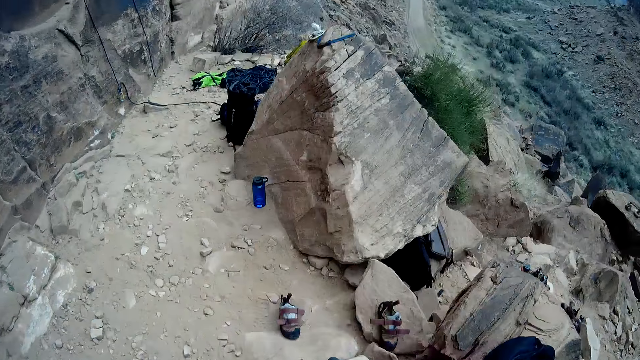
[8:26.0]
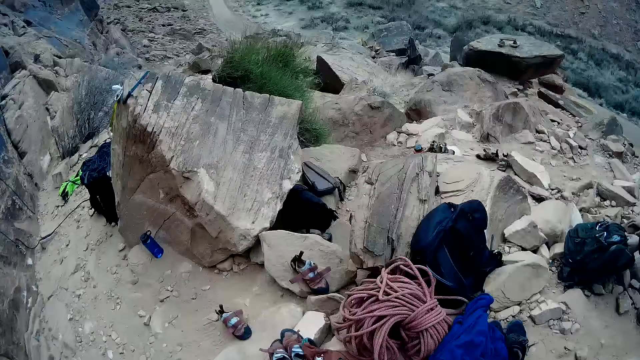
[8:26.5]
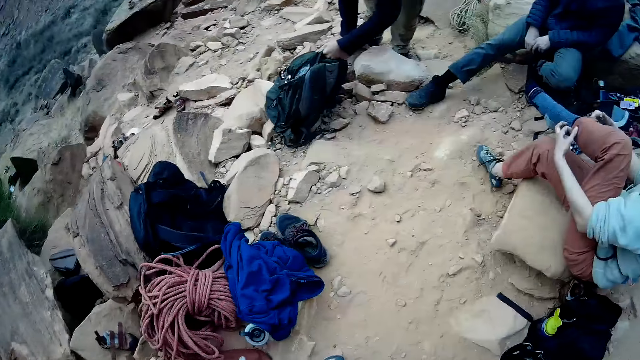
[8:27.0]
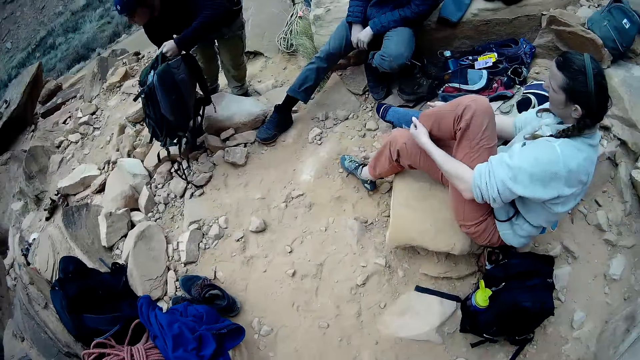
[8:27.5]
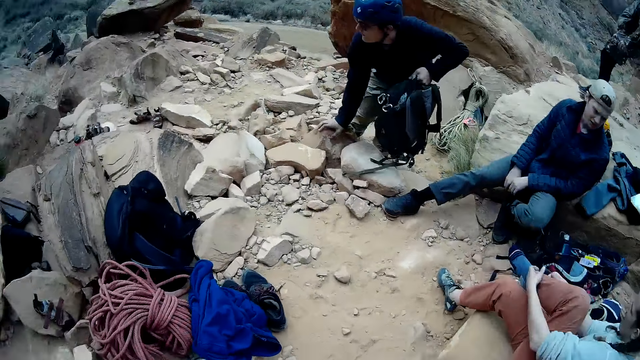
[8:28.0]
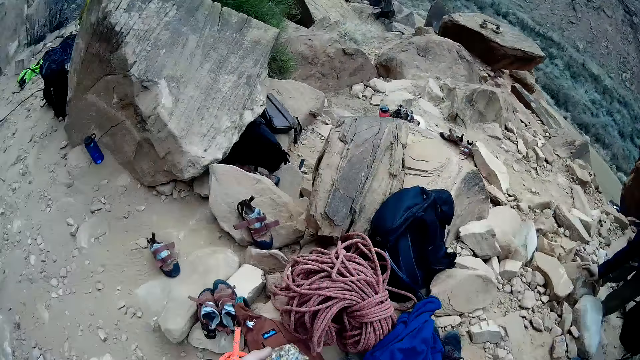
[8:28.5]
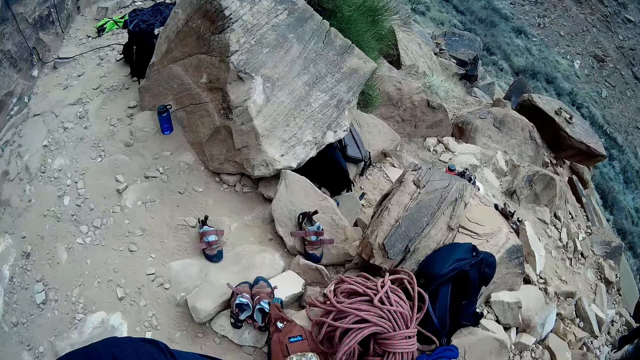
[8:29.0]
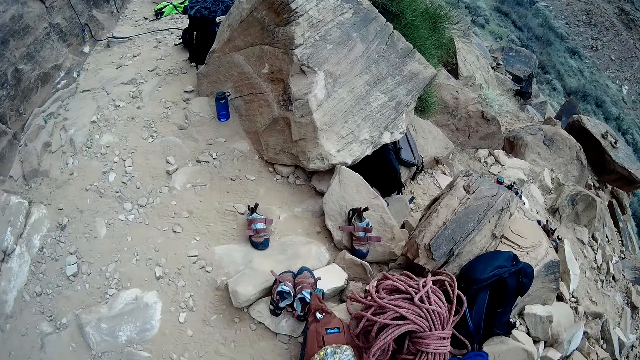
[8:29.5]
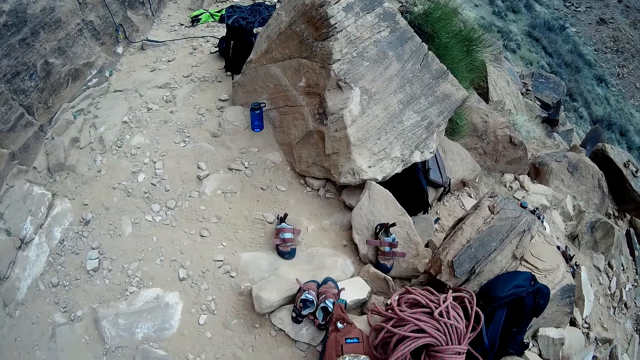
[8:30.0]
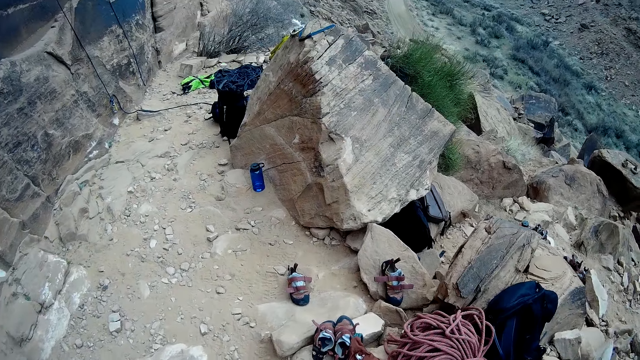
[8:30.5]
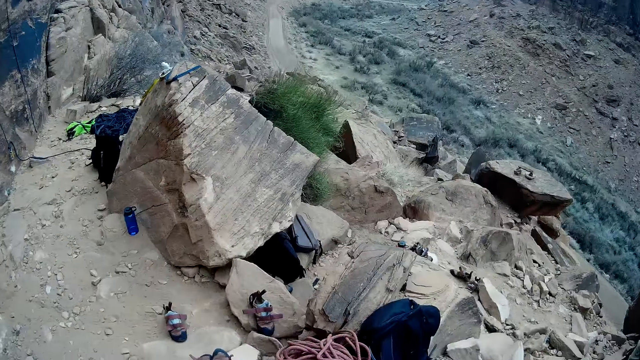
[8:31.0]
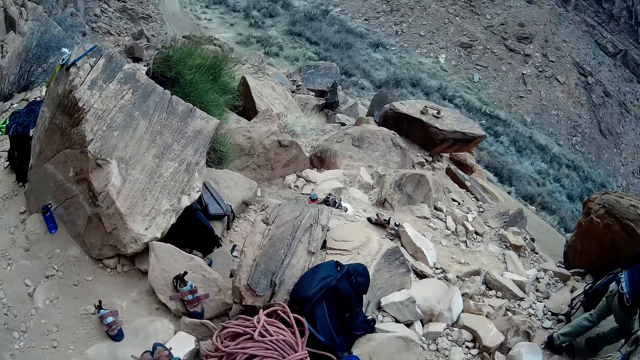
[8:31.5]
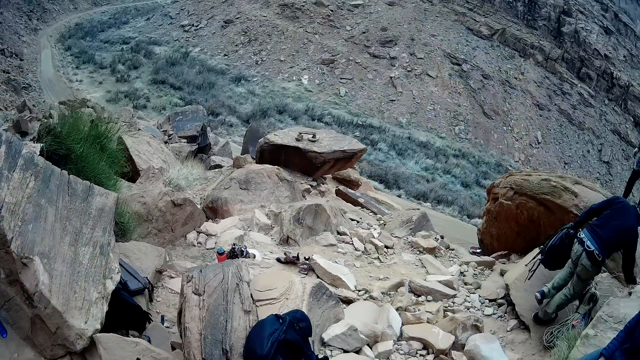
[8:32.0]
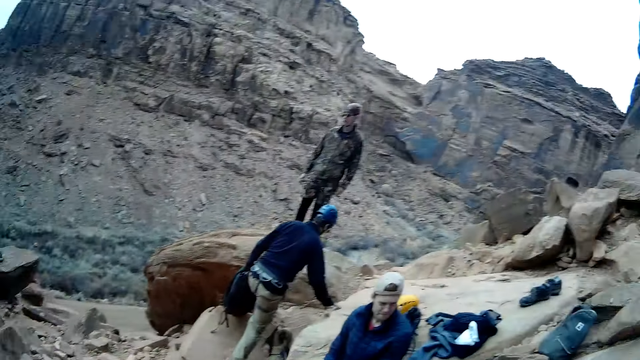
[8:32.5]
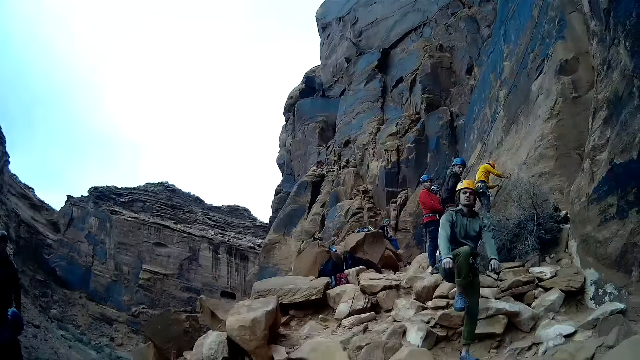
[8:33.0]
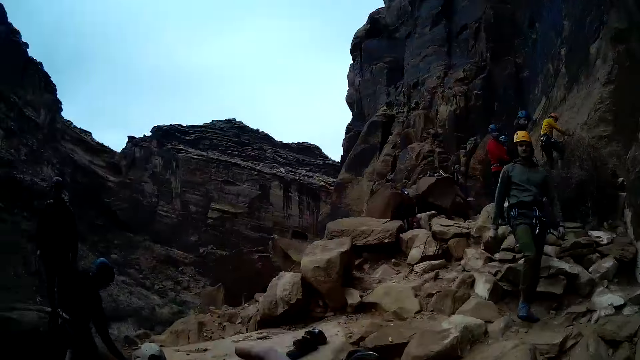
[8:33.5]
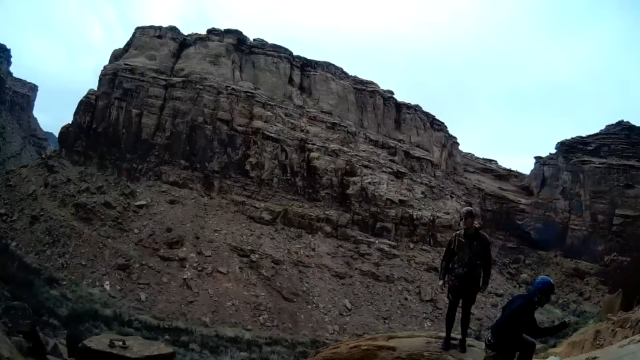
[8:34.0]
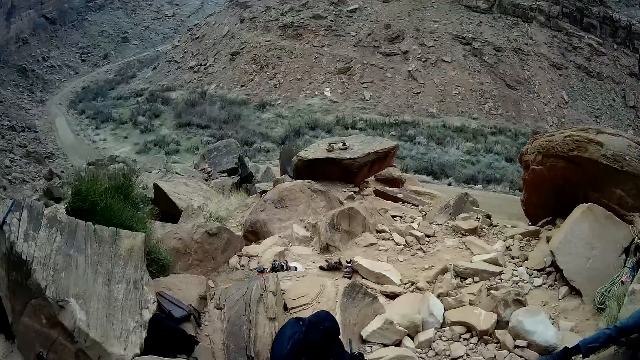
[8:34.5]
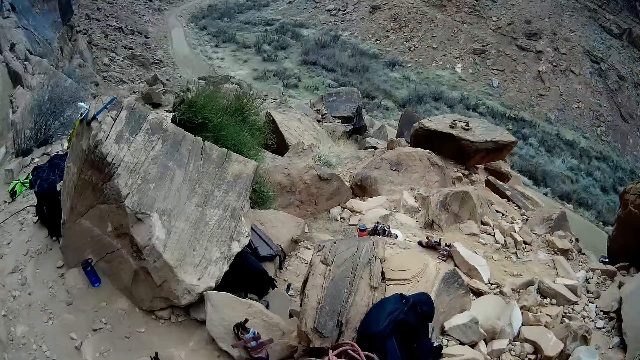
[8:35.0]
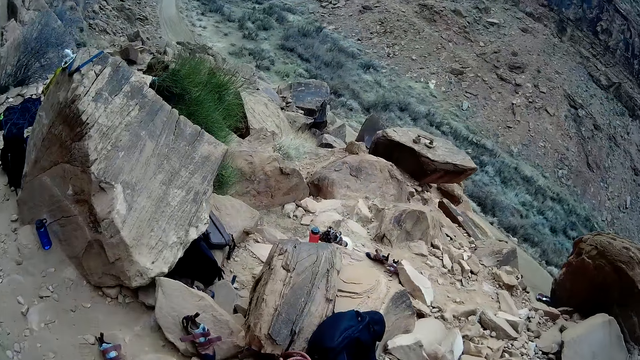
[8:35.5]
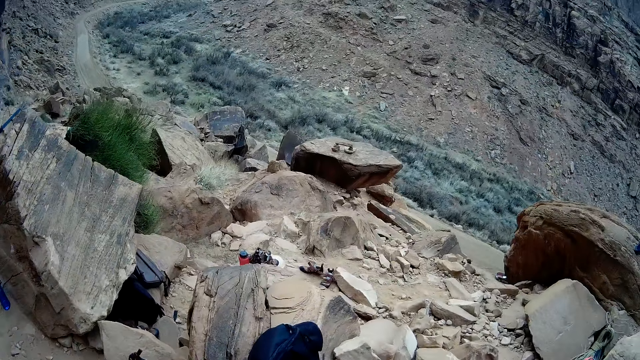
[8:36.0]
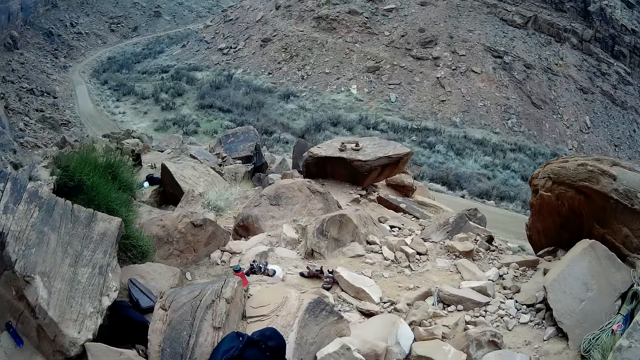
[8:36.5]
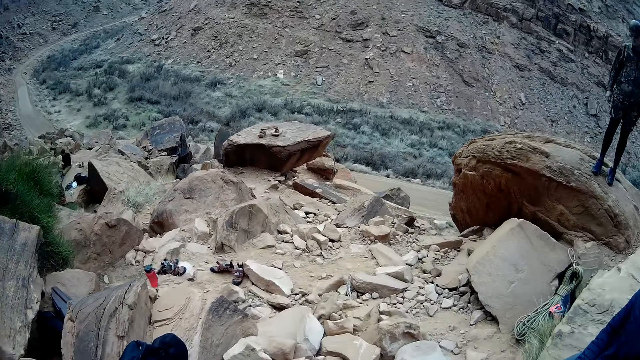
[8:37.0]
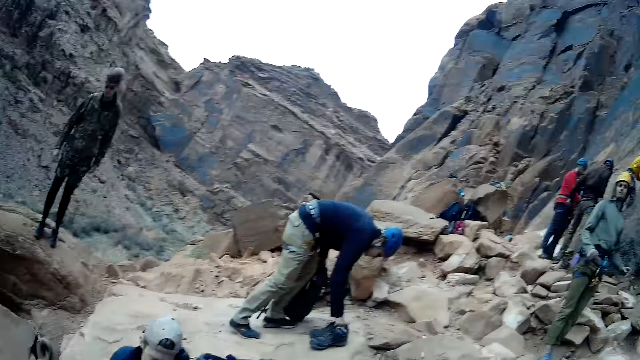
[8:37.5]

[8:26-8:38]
The camera wearer looks at the people. They look around.

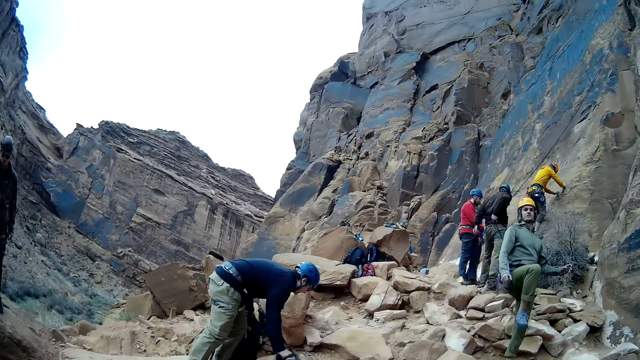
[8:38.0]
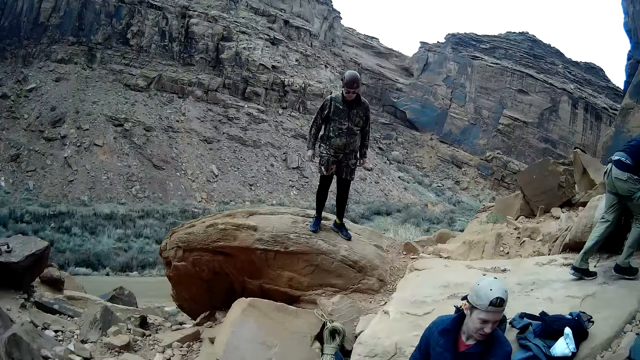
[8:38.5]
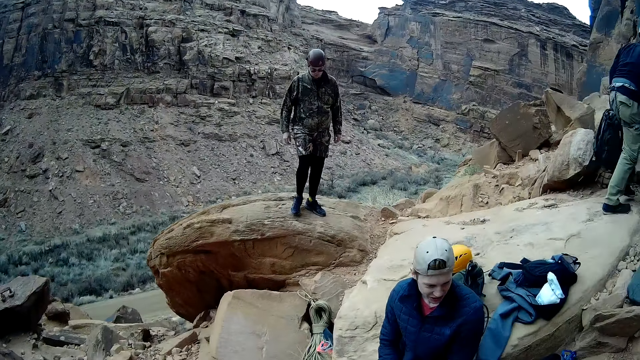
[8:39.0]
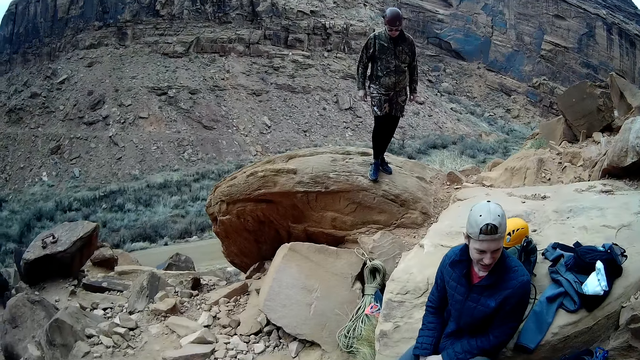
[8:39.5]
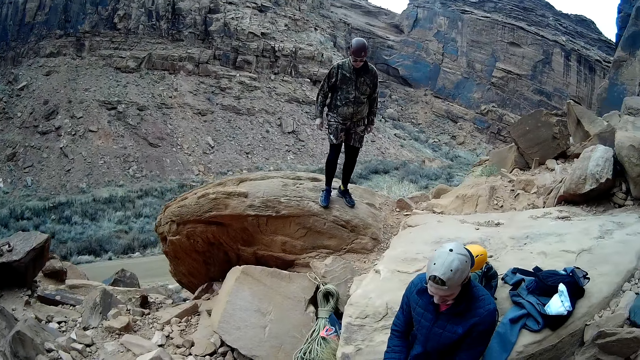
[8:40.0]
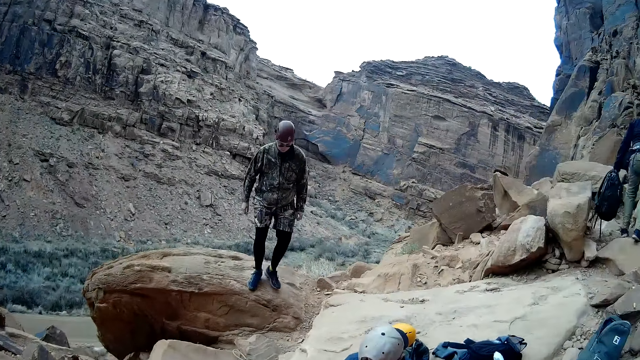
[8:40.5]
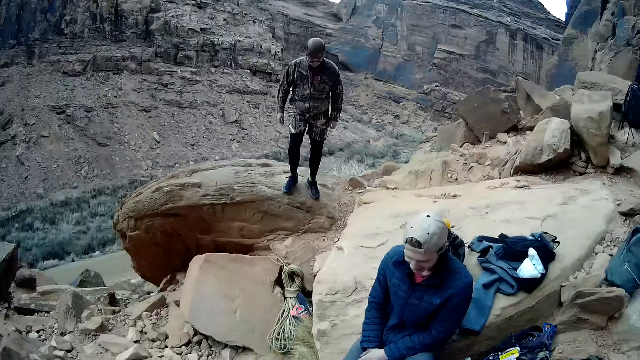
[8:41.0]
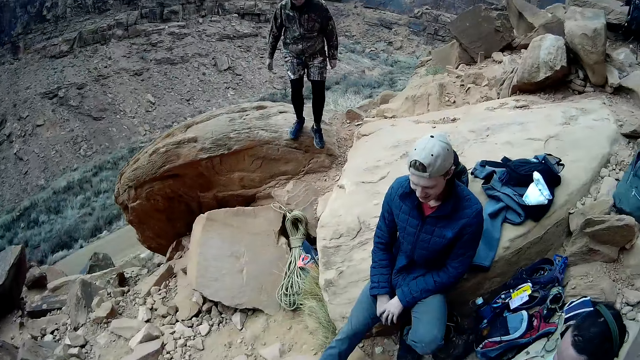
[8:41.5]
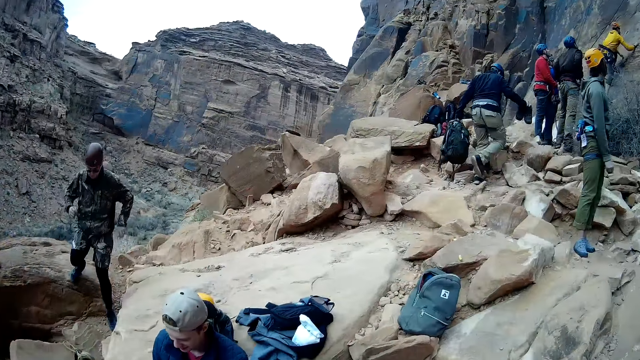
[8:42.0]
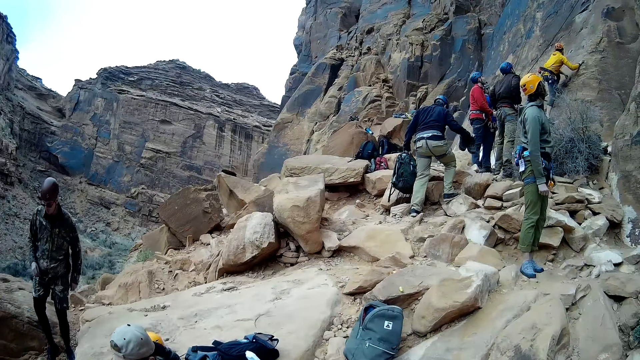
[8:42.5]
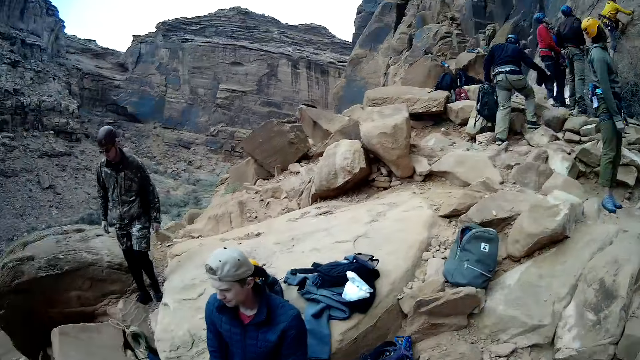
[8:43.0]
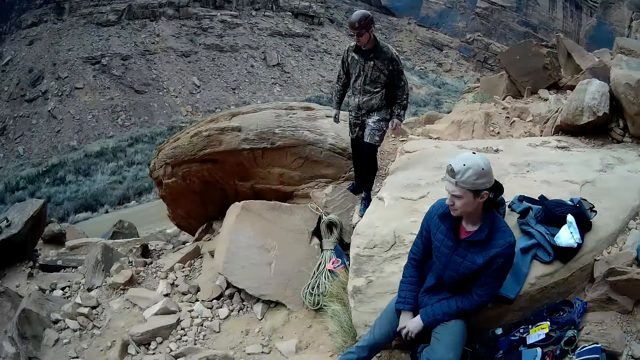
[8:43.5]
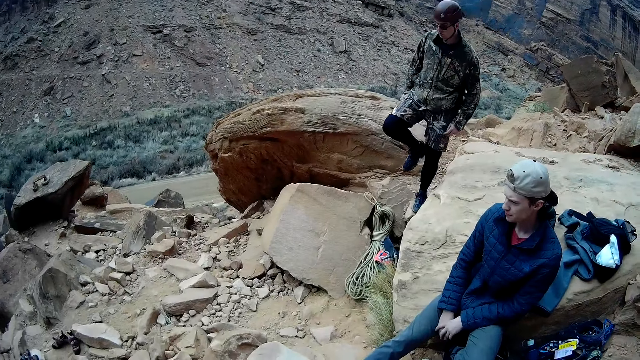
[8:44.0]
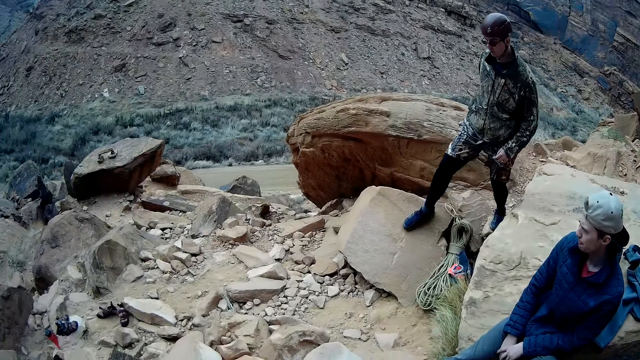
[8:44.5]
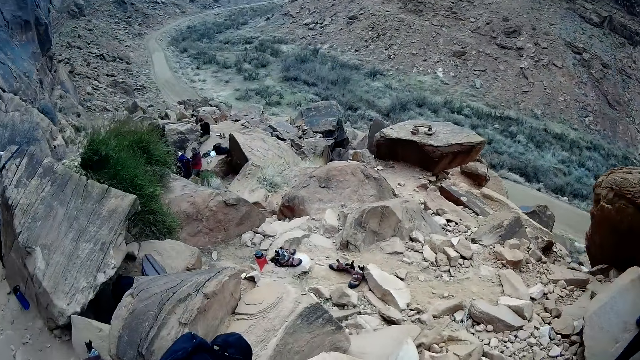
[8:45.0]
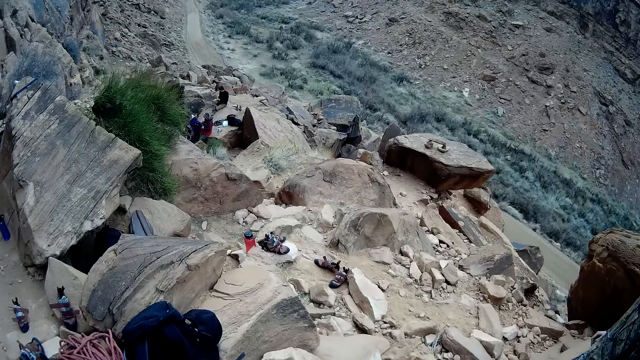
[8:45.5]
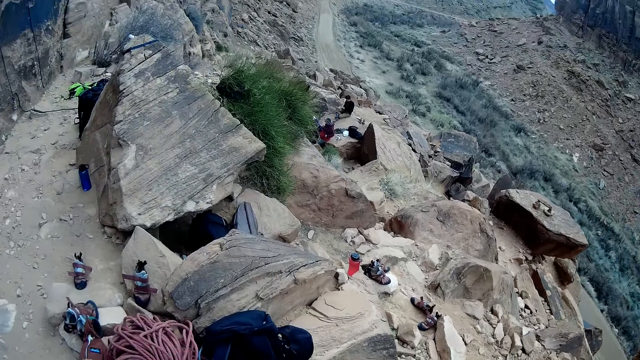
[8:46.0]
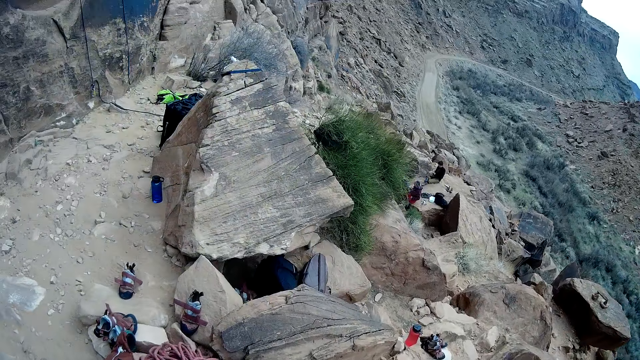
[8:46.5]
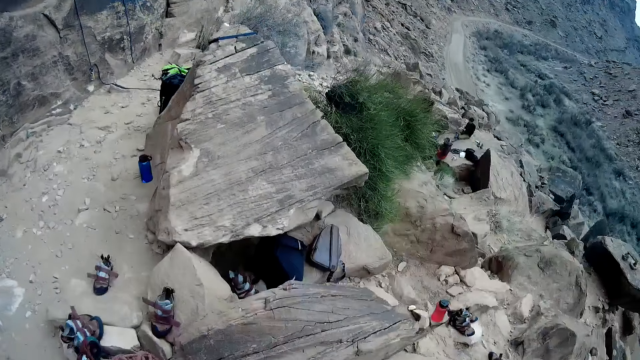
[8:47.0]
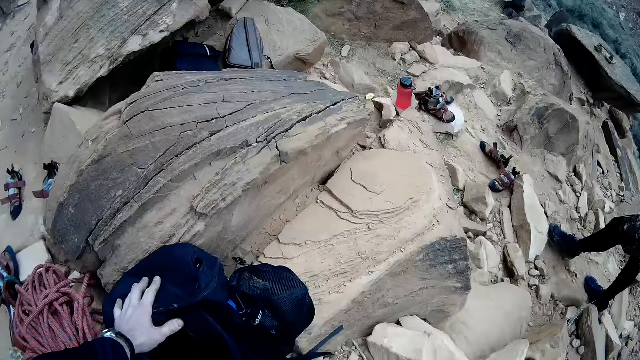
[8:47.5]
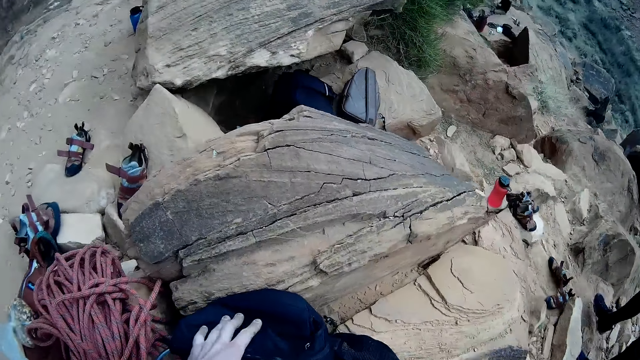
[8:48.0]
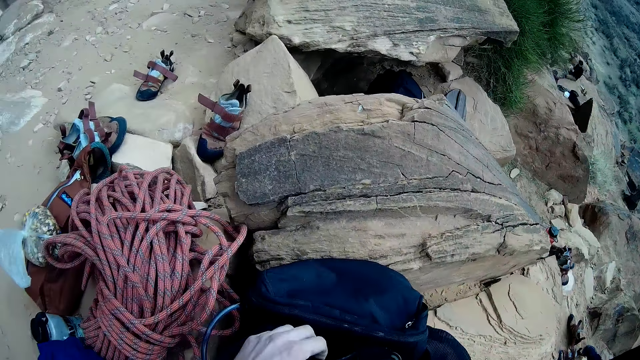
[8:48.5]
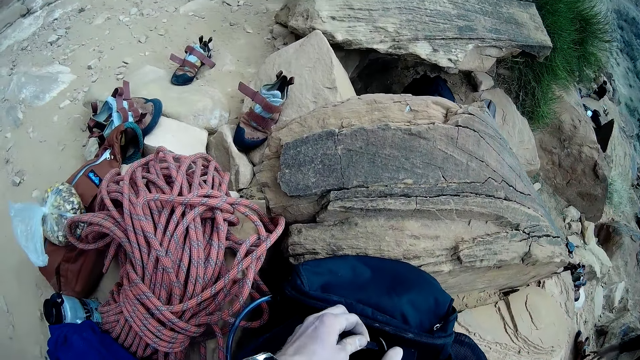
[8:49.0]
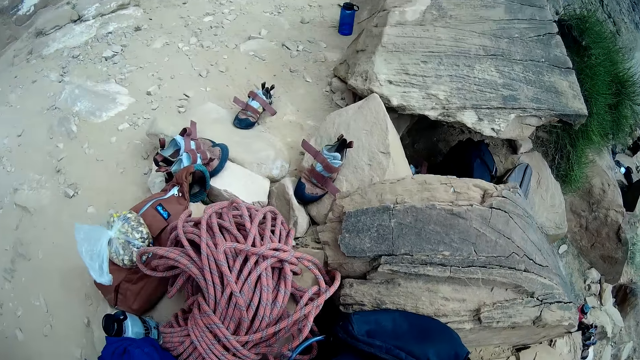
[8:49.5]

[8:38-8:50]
A man walks down towards the camera wearer. The camera wearer touches the bag.
